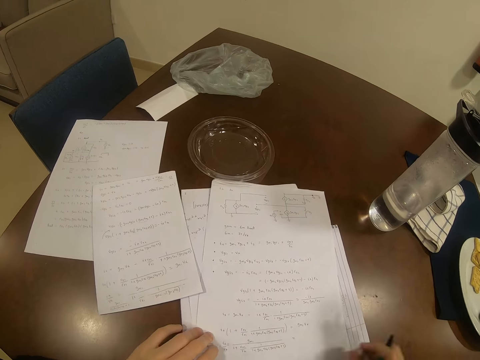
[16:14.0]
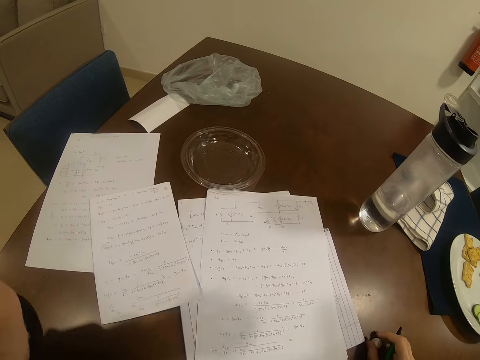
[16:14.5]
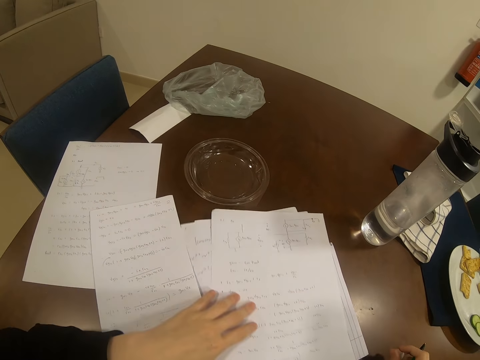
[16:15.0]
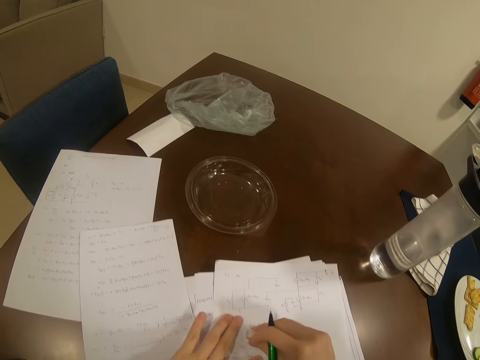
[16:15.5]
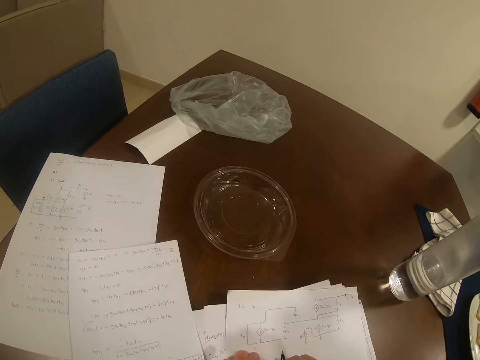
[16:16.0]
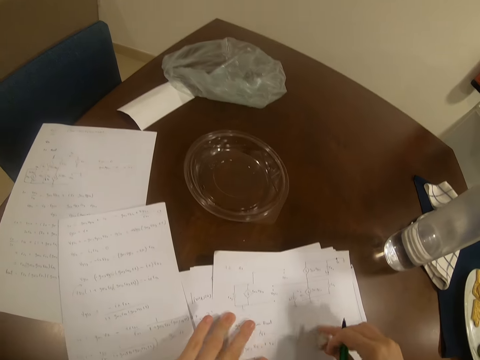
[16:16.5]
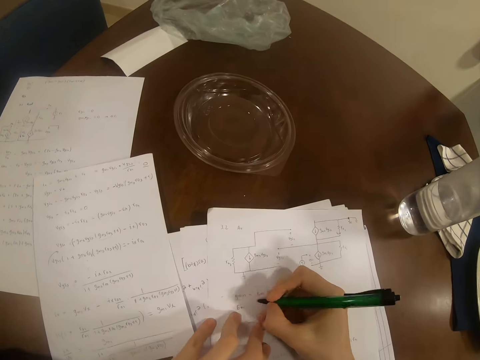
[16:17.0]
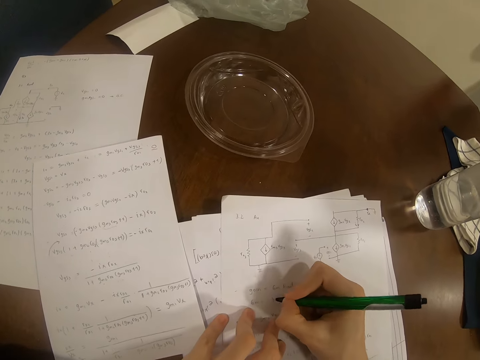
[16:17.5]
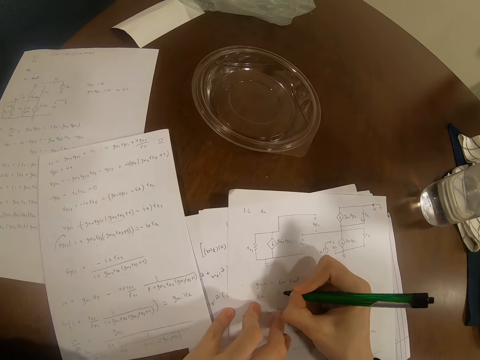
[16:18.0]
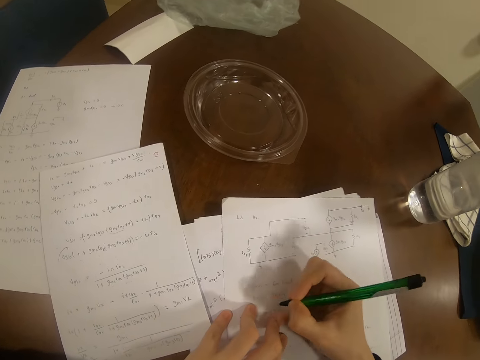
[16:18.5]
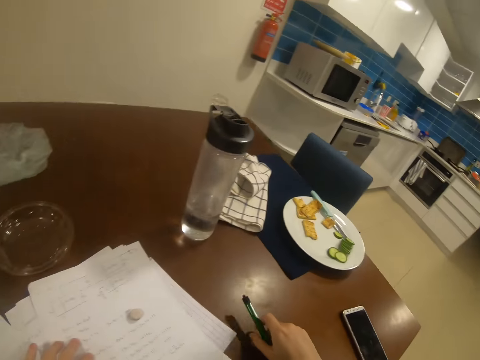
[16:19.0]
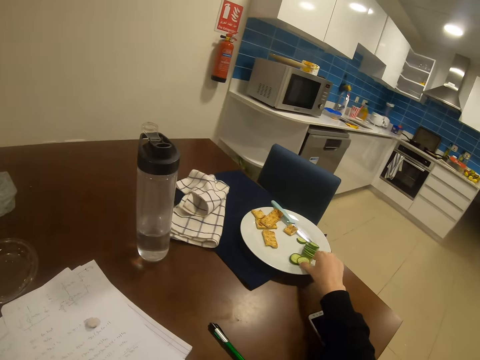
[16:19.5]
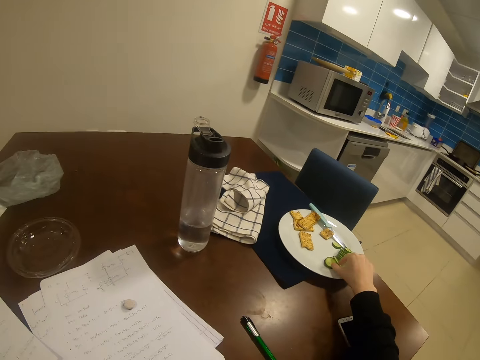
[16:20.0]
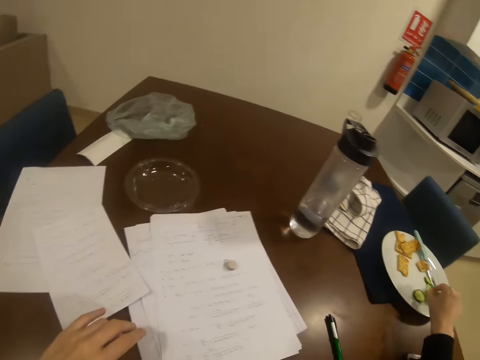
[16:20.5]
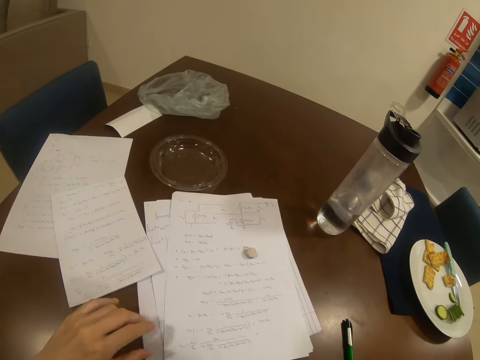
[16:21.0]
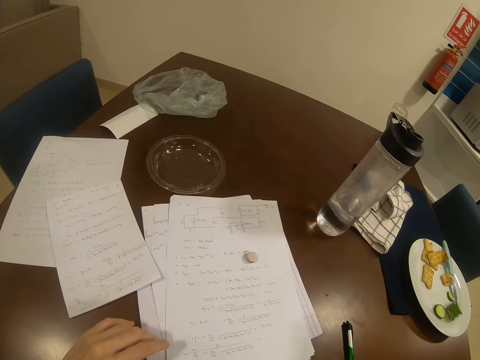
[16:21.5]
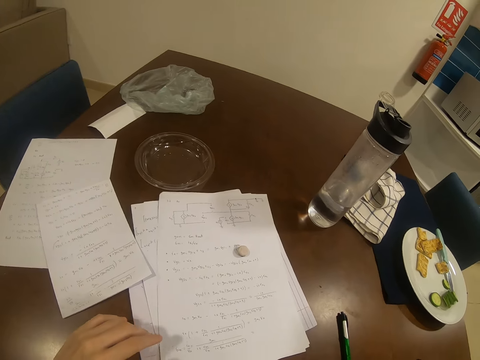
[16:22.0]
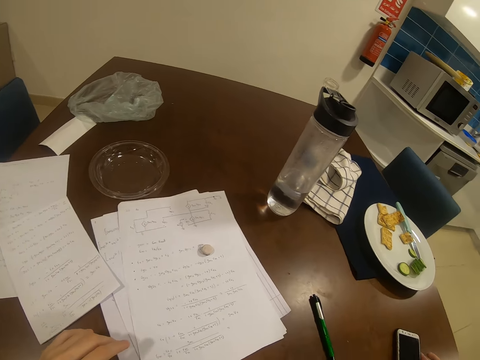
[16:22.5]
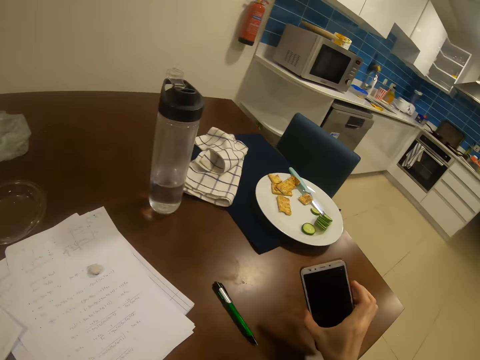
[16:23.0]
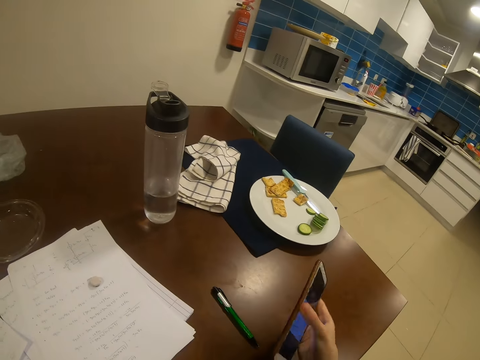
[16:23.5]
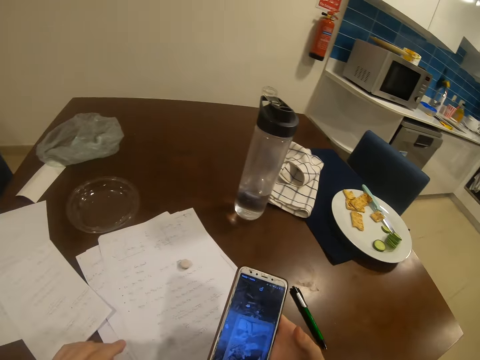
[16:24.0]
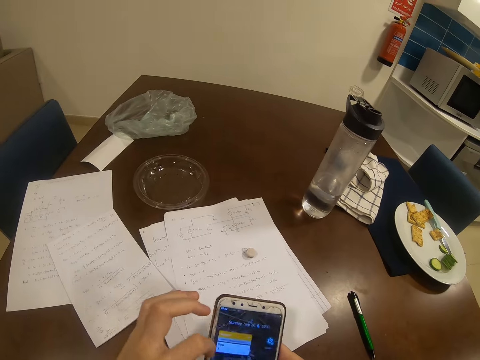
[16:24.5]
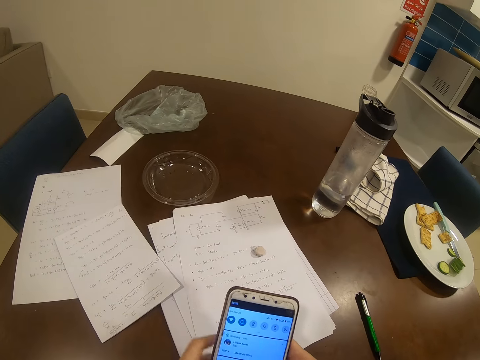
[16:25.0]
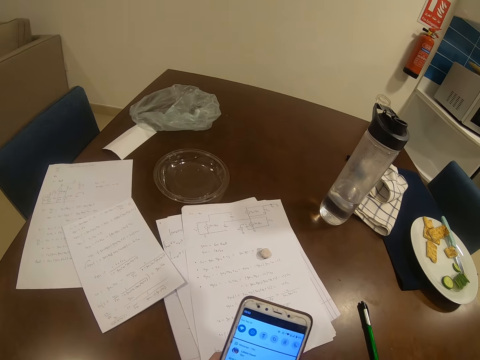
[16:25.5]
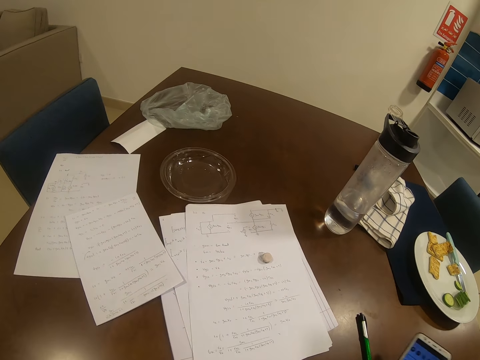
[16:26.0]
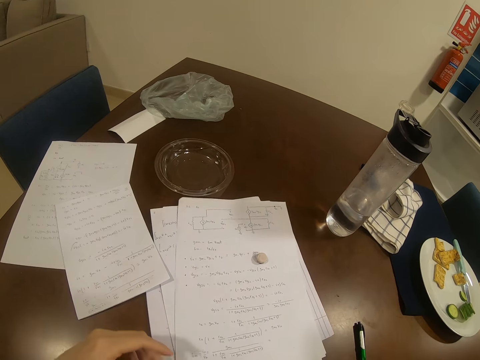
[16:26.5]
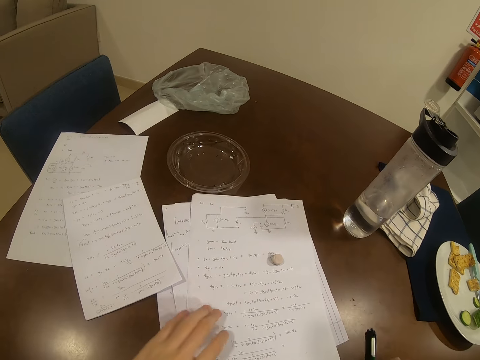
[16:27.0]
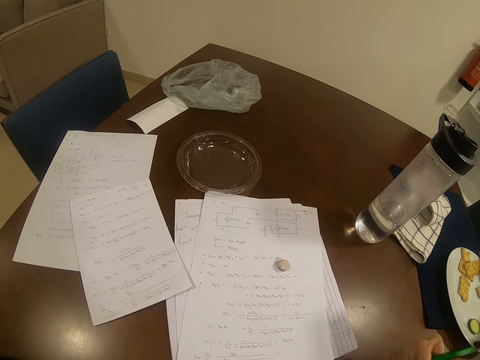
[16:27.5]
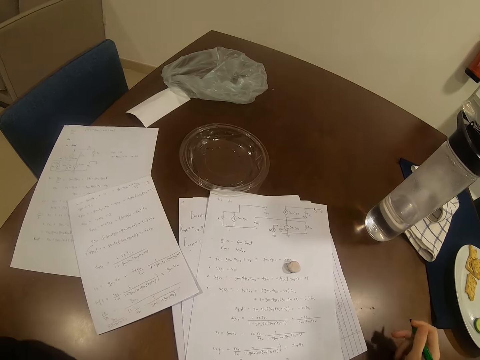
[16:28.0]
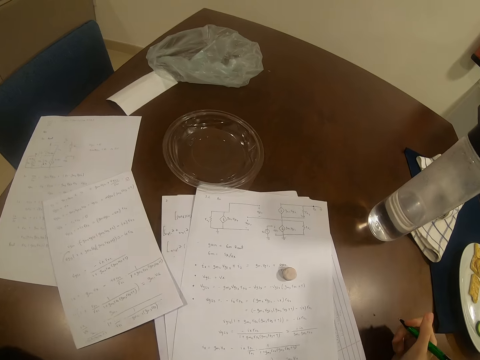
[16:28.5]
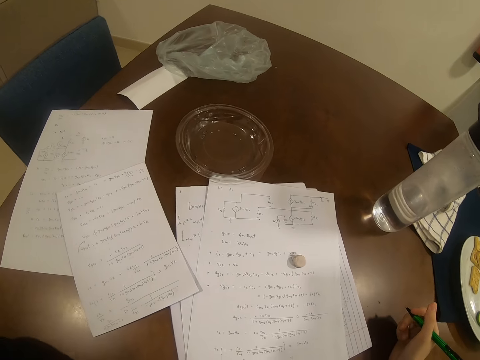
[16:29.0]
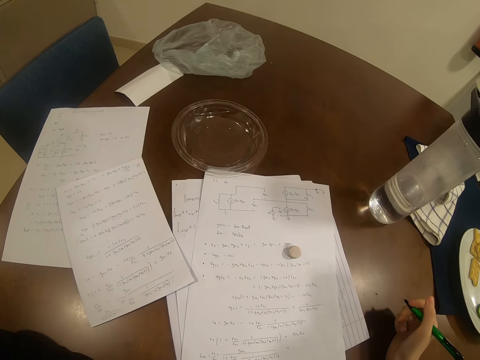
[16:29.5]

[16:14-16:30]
The camera wearer rubs on the paper with the rubber. They write on the paper with the pen. They place the pen on the table. They pick up a piece of cucumber on the plate. They eat the piece of cucumber. They pick up the phone on the table. They operate the phone. They place the phone on the table. They pick up the pen on the table.

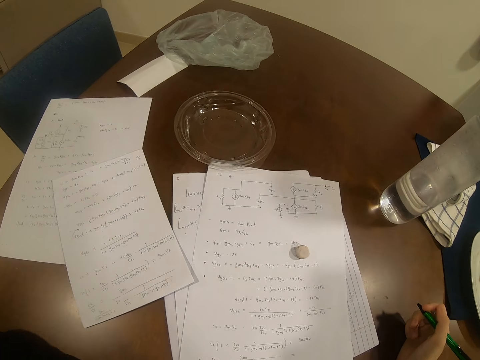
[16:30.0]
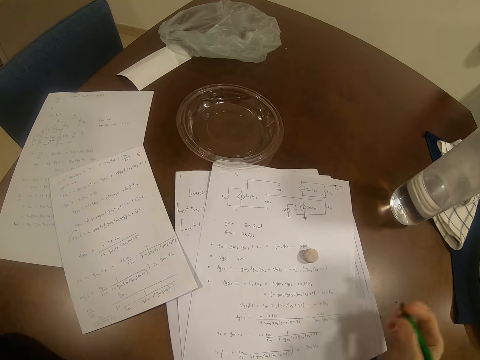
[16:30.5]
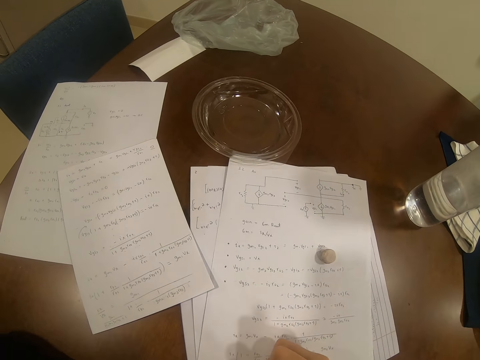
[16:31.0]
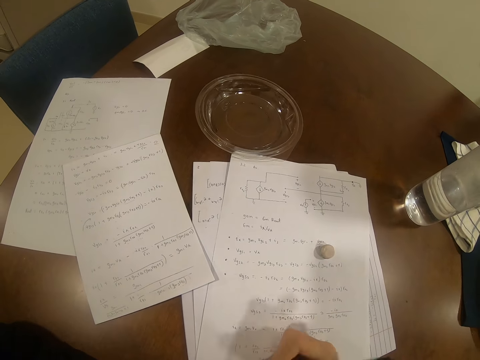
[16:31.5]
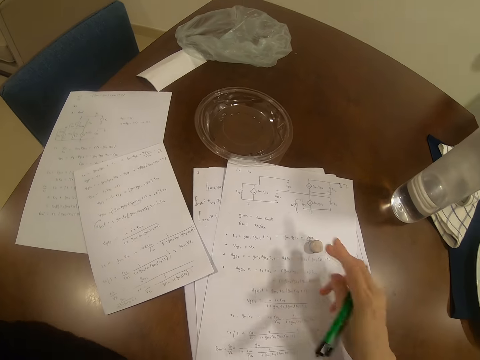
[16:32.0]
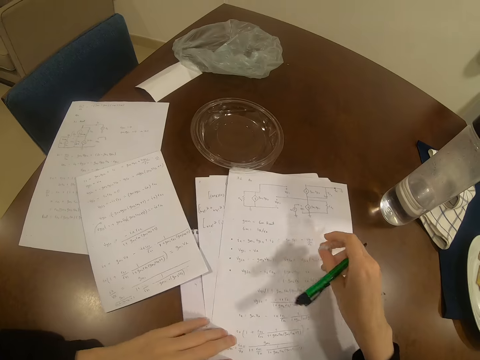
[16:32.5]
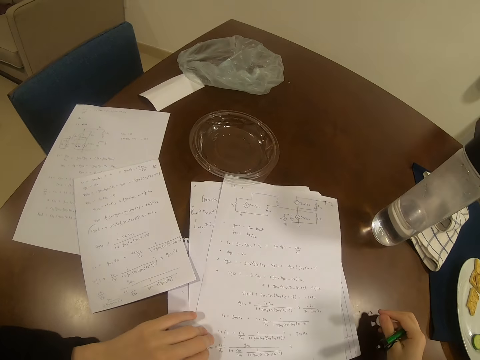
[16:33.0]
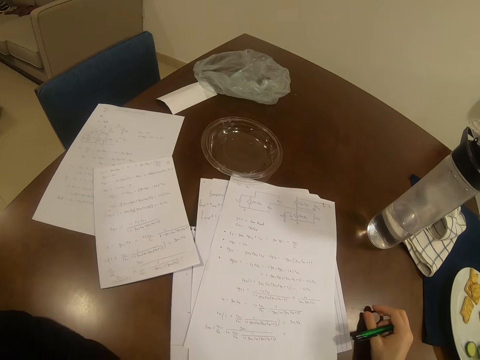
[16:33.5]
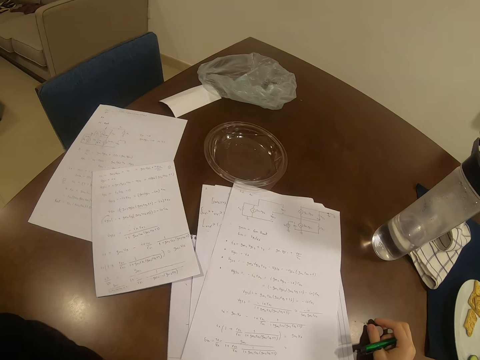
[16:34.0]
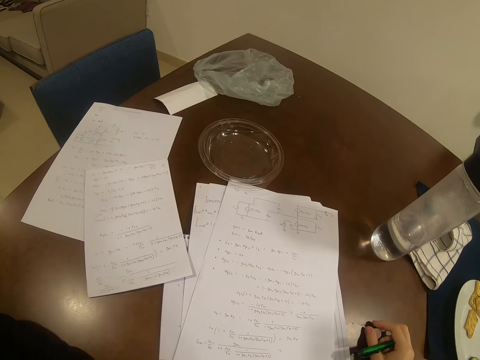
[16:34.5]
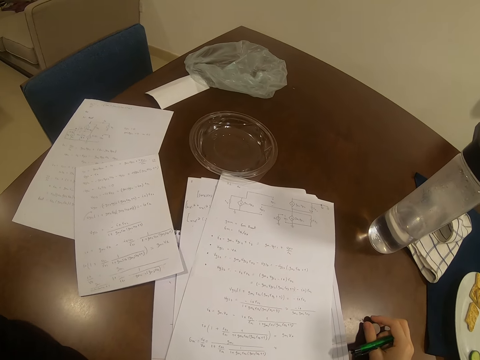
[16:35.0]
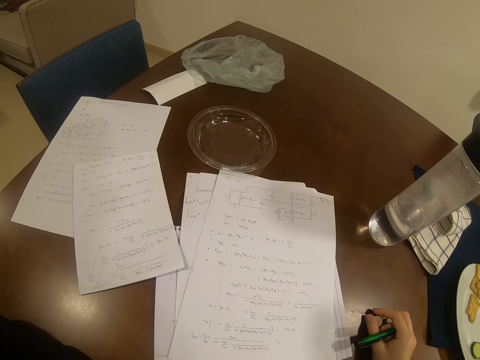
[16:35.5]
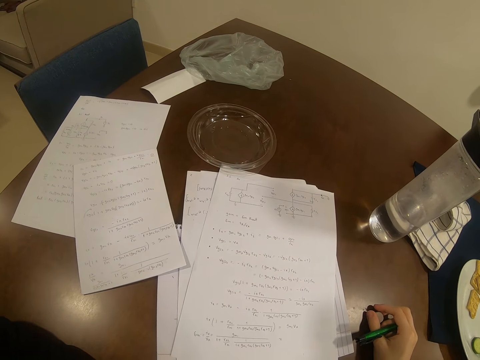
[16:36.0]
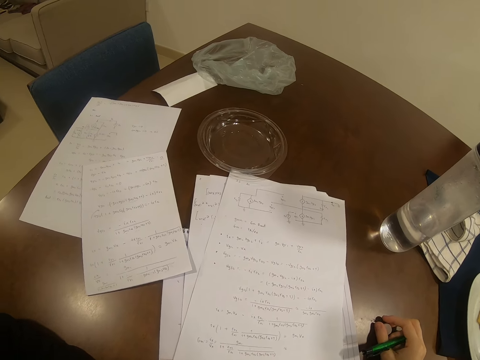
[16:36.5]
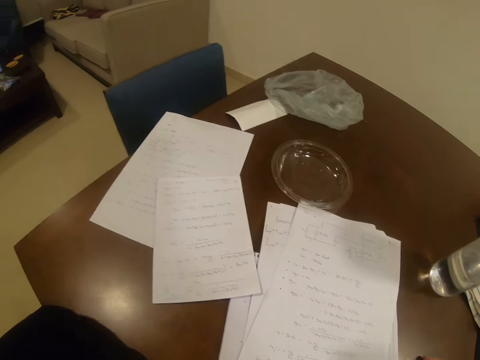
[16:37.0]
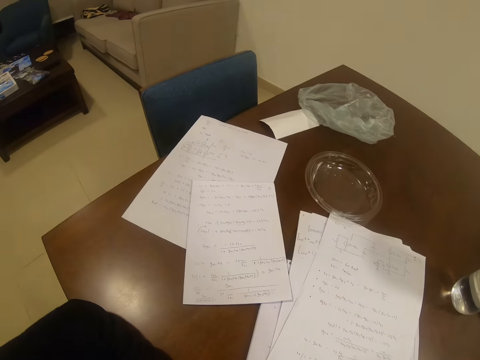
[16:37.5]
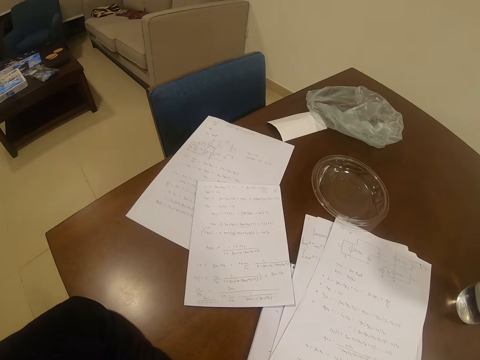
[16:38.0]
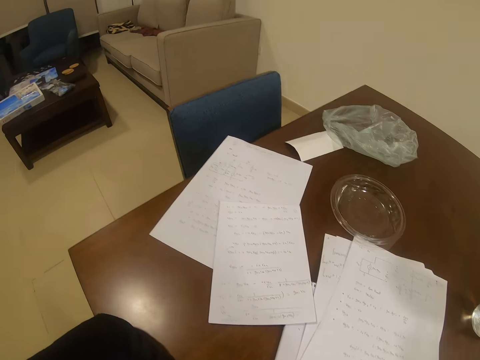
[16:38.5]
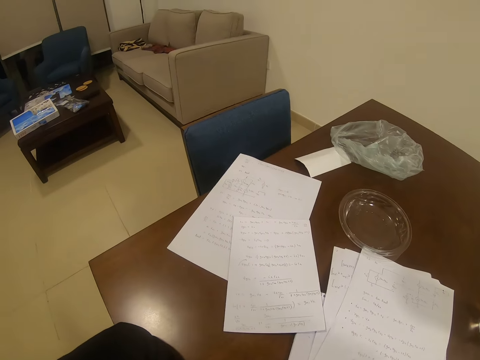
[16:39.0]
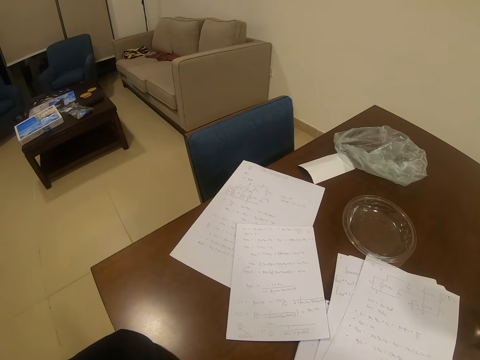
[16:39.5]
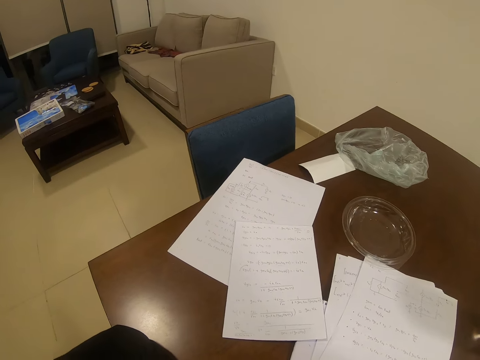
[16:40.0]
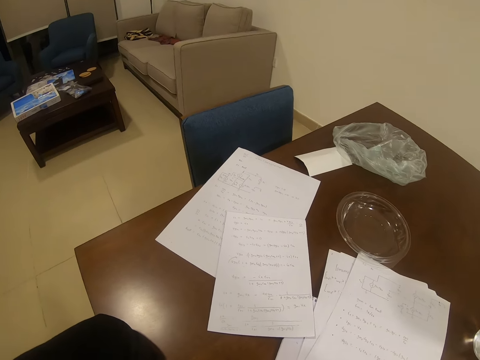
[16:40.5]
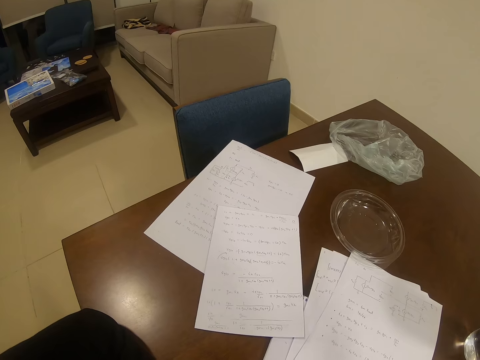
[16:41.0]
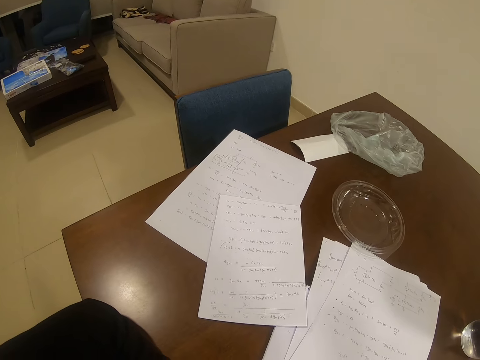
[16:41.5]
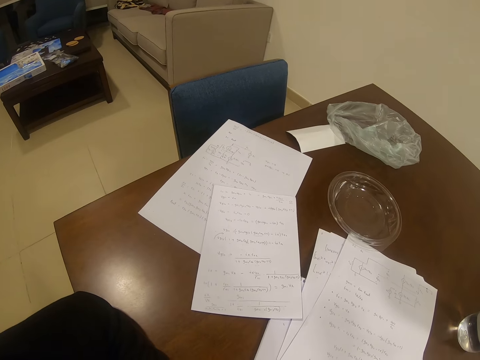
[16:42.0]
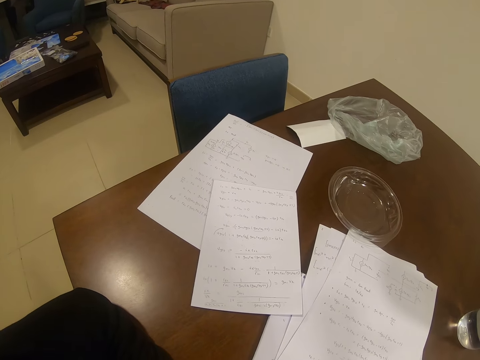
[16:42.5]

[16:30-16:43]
The camera wearer writes on the paper. They pick up the rubber. They place the rubber on the table. They look at the papers on the table.
